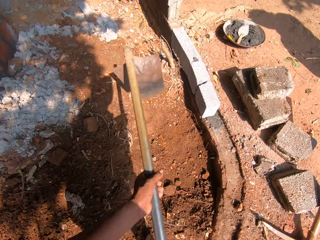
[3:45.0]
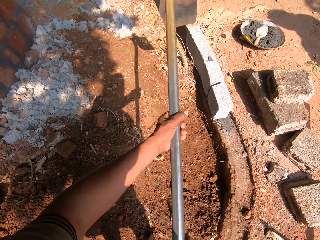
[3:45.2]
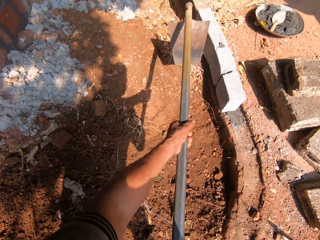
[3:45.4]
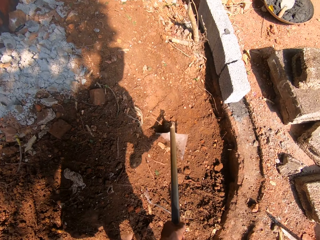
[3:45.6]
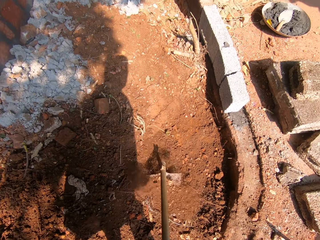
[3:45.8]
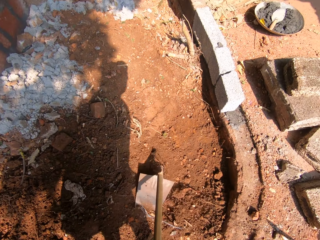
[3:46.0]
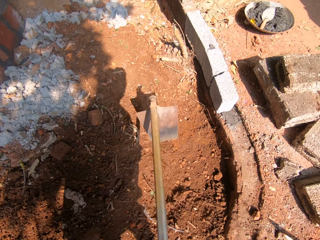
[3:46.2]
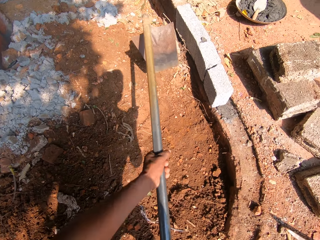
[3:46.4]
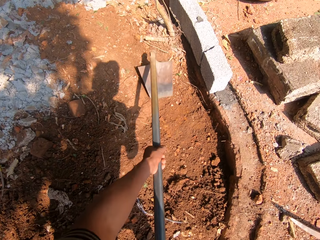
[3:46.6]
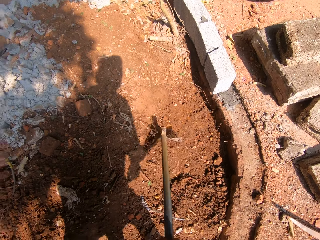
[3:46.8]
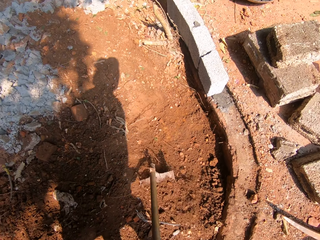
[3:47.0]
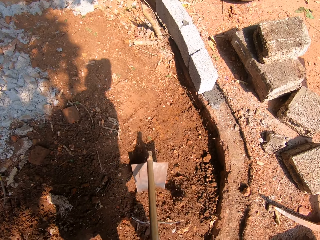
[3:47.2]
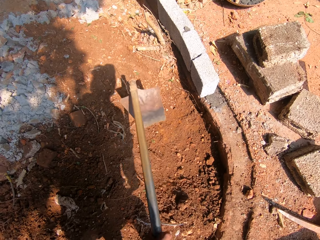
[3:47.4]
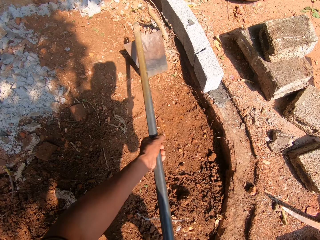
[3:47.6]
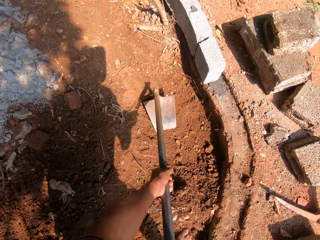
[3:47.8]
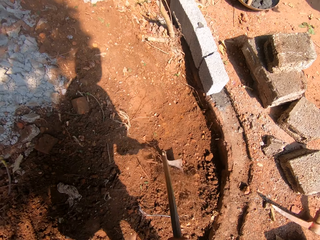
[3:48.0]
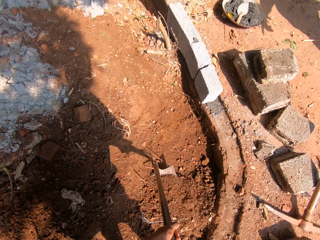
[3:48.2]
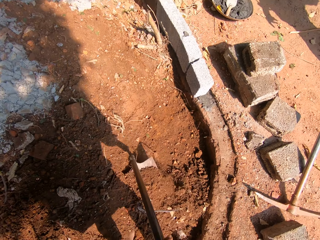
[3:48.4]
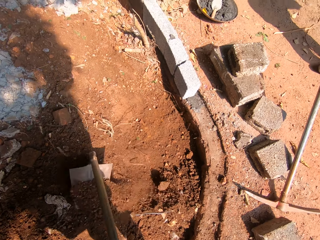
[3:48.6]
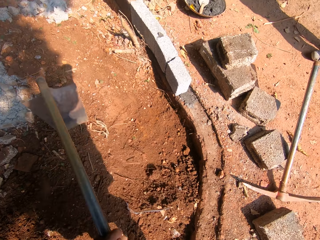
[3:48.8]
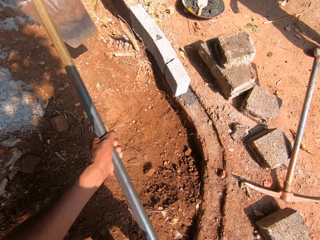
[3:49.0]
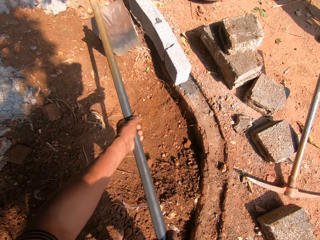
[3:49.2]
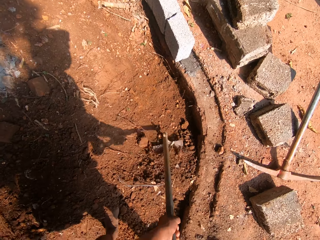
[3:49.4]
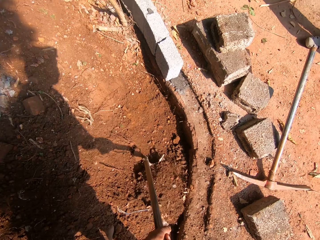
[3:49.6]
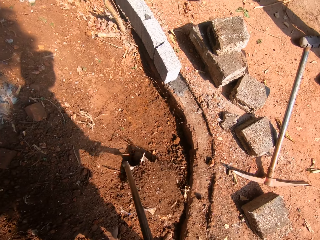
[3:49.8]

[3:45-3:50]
The man interacts with the camera wearer.

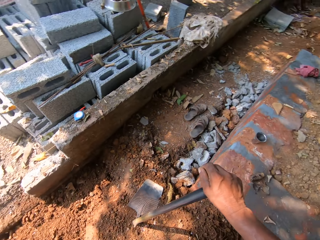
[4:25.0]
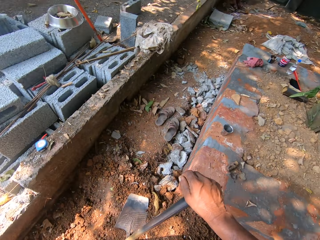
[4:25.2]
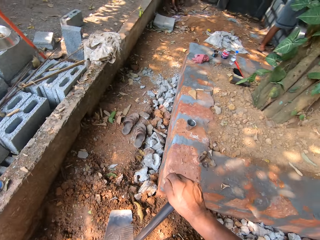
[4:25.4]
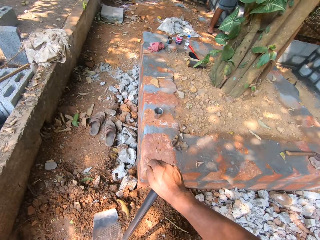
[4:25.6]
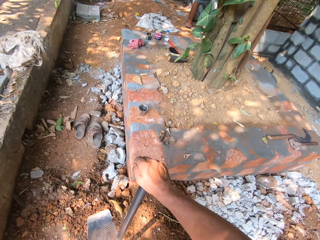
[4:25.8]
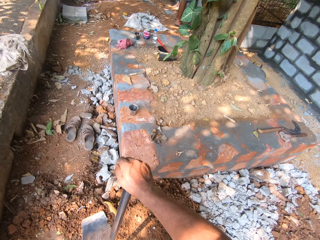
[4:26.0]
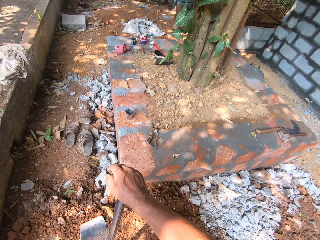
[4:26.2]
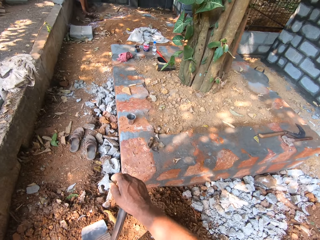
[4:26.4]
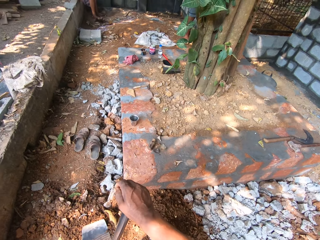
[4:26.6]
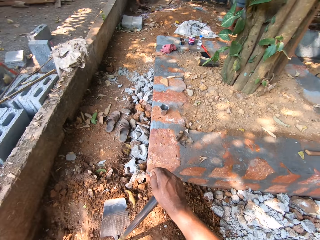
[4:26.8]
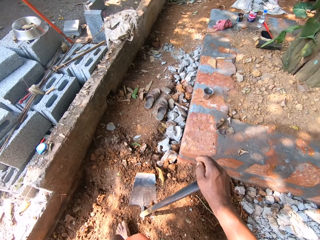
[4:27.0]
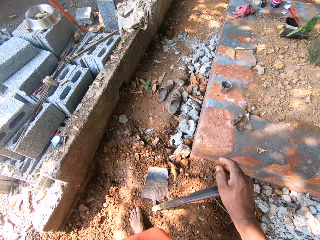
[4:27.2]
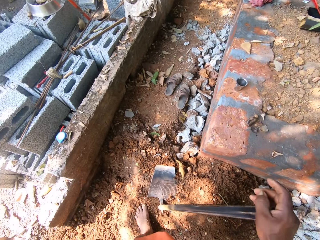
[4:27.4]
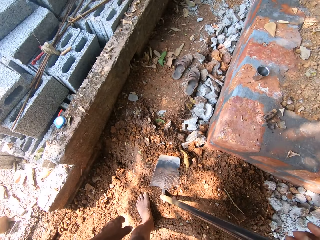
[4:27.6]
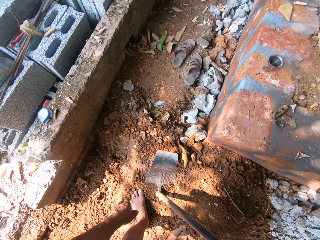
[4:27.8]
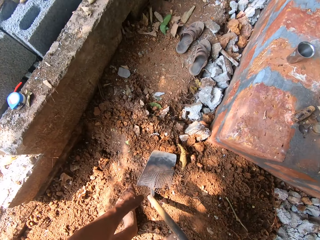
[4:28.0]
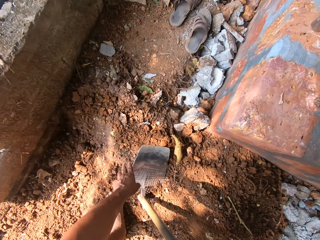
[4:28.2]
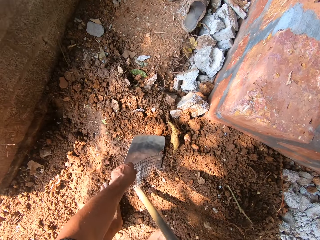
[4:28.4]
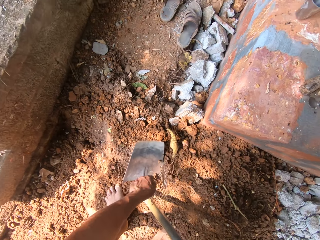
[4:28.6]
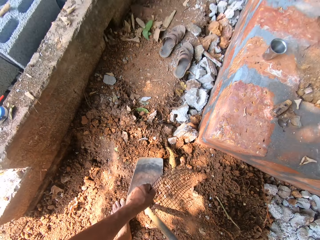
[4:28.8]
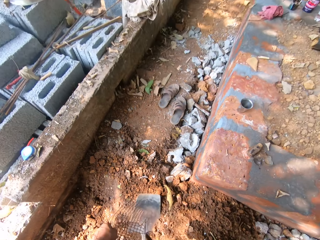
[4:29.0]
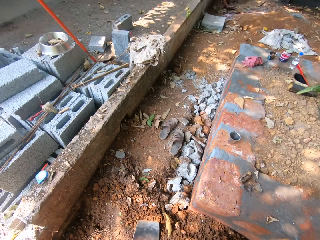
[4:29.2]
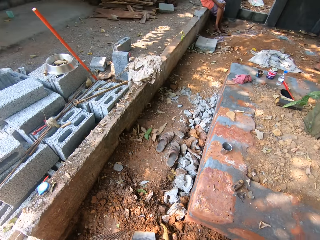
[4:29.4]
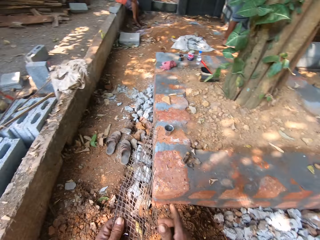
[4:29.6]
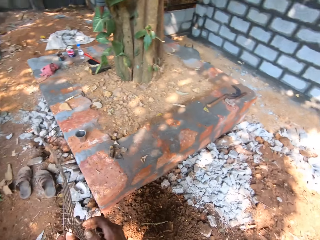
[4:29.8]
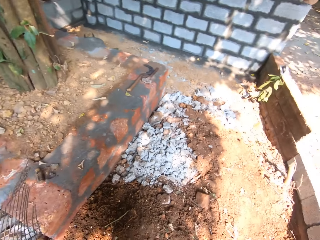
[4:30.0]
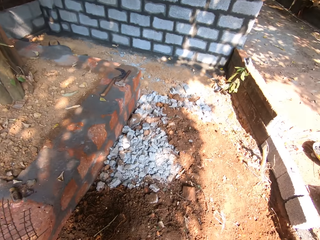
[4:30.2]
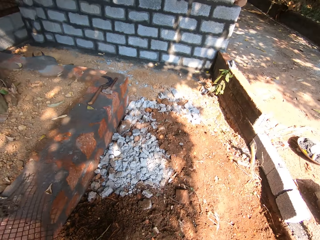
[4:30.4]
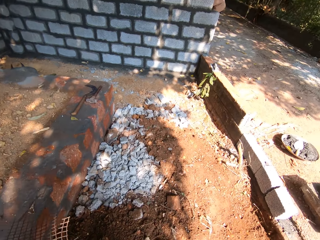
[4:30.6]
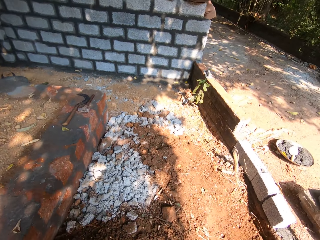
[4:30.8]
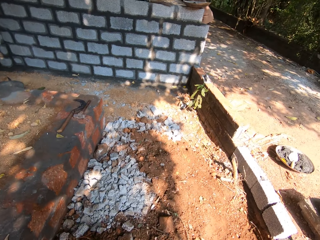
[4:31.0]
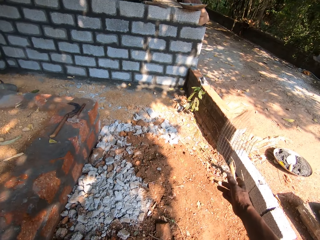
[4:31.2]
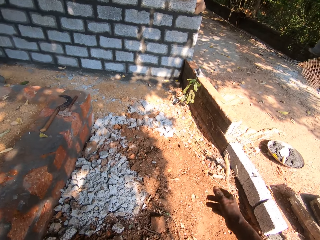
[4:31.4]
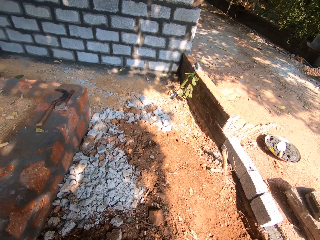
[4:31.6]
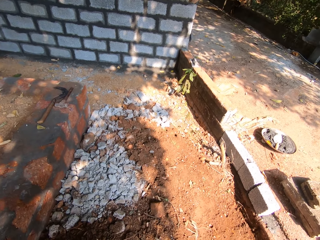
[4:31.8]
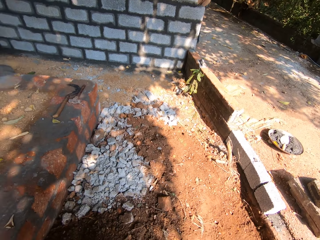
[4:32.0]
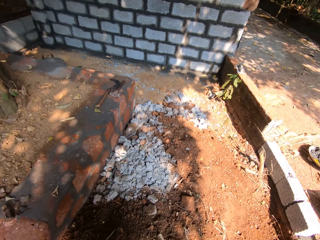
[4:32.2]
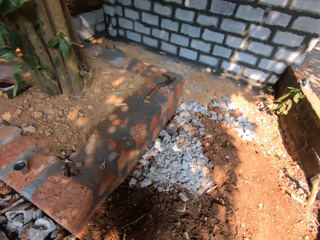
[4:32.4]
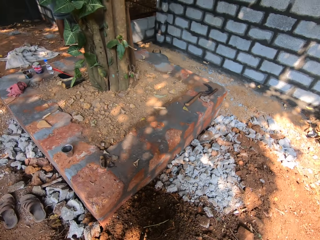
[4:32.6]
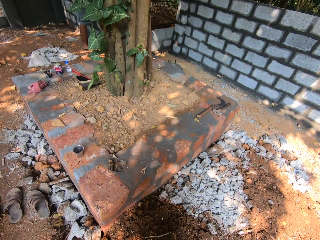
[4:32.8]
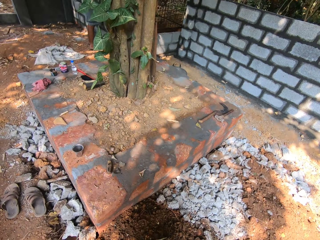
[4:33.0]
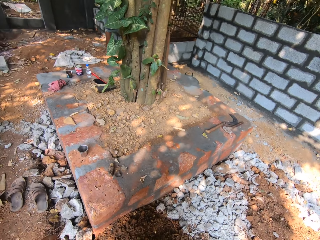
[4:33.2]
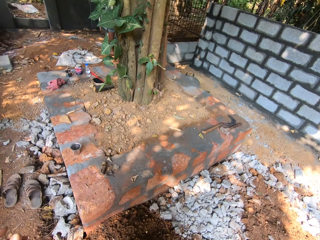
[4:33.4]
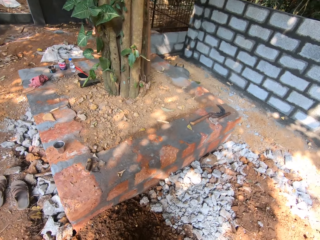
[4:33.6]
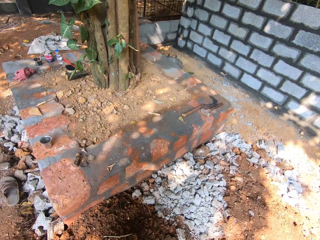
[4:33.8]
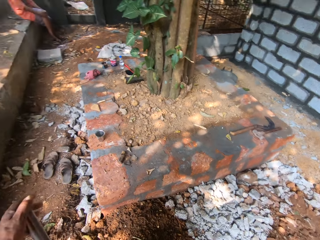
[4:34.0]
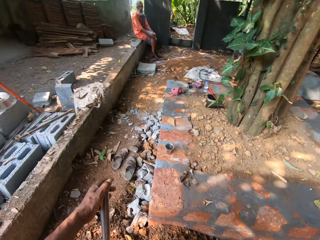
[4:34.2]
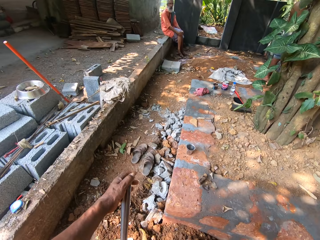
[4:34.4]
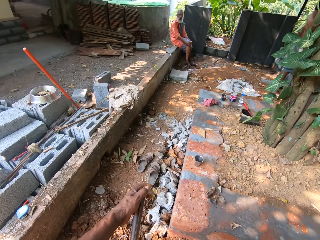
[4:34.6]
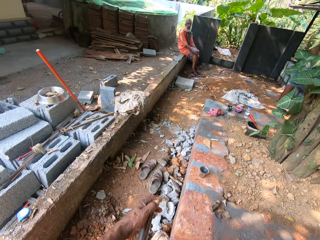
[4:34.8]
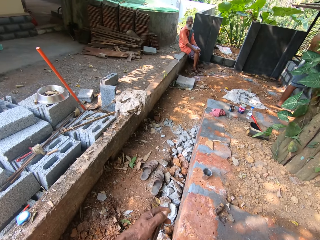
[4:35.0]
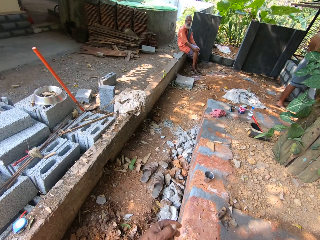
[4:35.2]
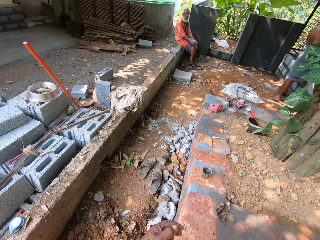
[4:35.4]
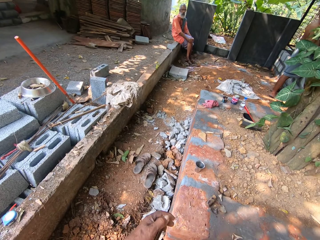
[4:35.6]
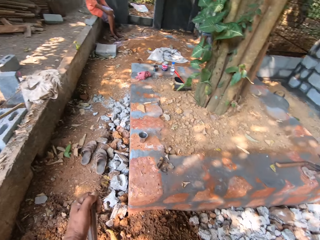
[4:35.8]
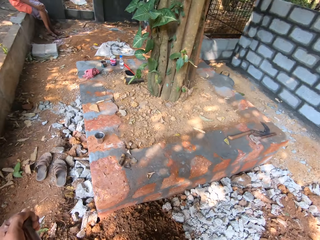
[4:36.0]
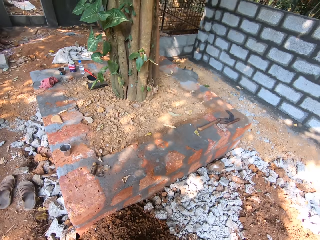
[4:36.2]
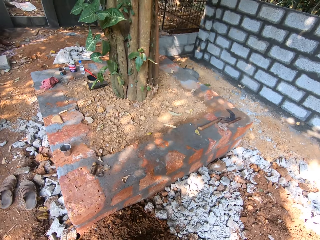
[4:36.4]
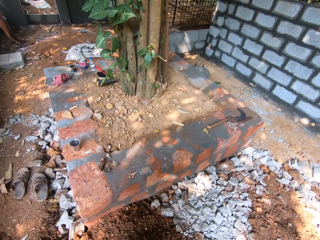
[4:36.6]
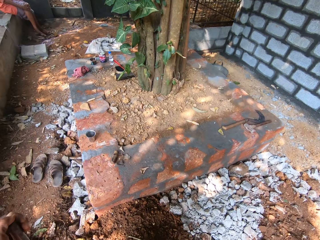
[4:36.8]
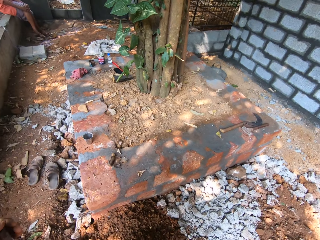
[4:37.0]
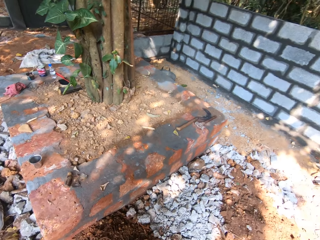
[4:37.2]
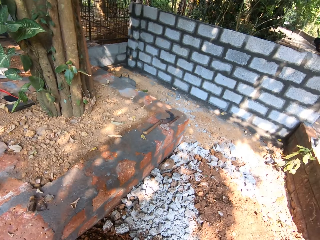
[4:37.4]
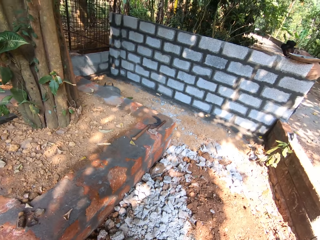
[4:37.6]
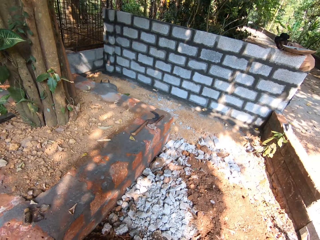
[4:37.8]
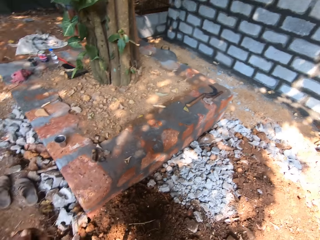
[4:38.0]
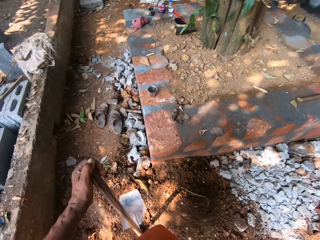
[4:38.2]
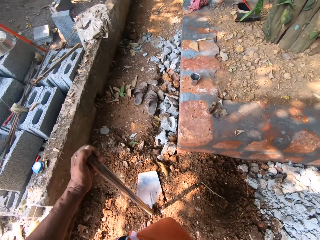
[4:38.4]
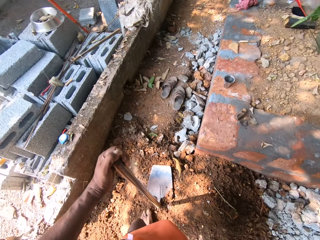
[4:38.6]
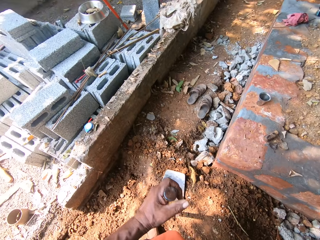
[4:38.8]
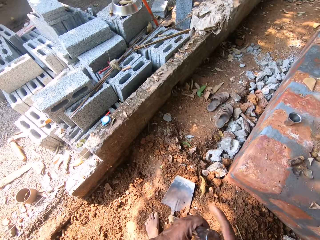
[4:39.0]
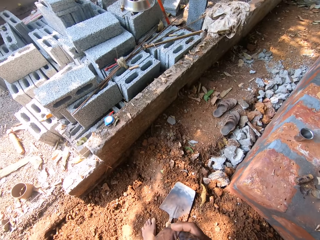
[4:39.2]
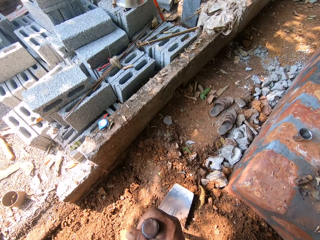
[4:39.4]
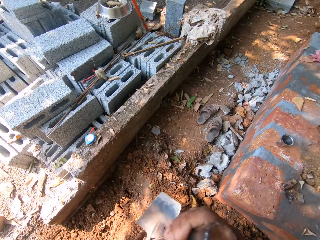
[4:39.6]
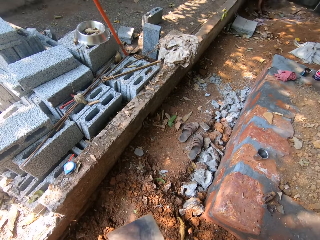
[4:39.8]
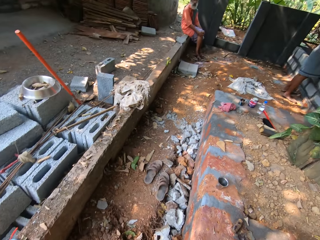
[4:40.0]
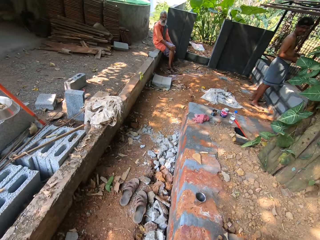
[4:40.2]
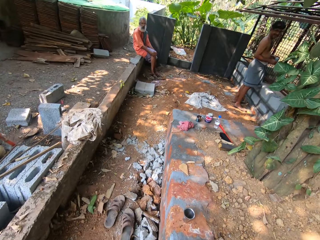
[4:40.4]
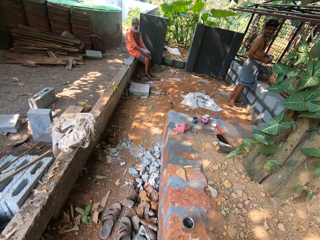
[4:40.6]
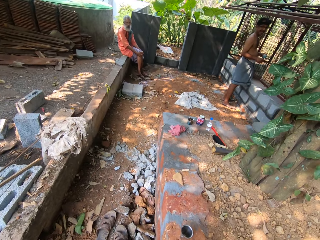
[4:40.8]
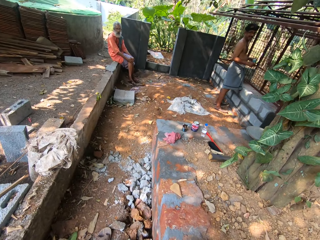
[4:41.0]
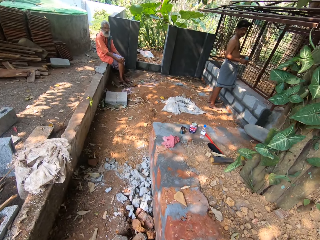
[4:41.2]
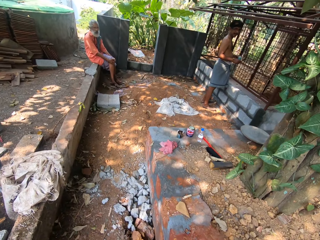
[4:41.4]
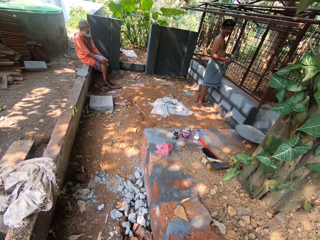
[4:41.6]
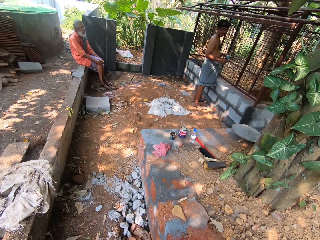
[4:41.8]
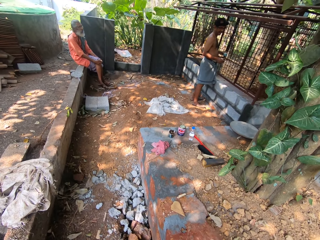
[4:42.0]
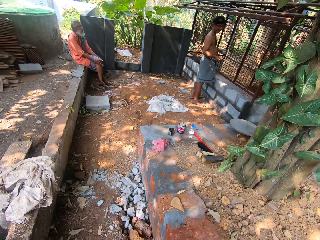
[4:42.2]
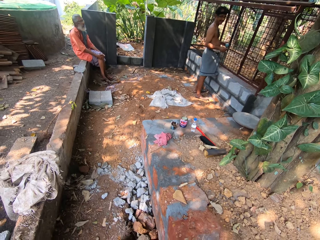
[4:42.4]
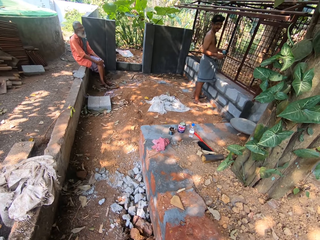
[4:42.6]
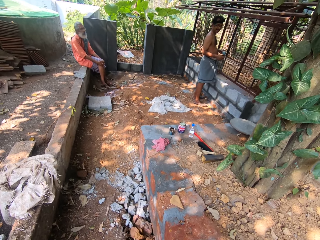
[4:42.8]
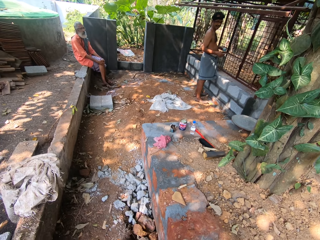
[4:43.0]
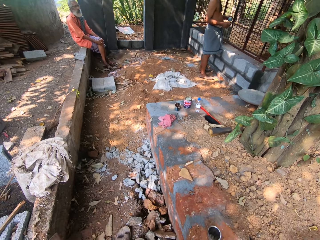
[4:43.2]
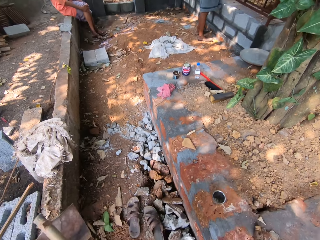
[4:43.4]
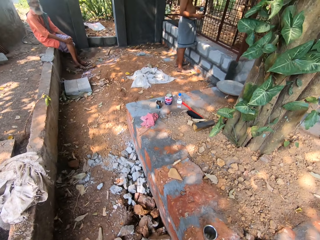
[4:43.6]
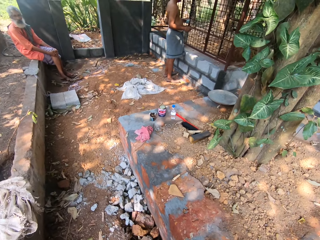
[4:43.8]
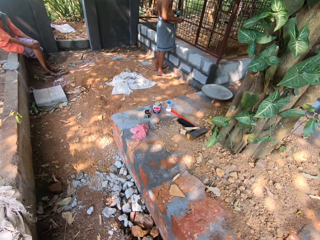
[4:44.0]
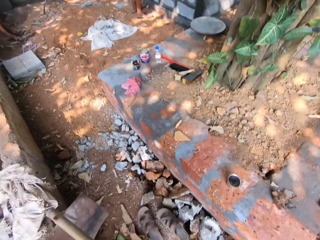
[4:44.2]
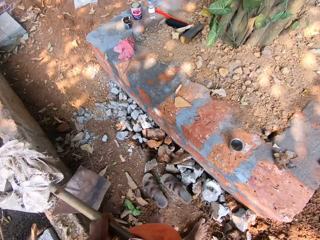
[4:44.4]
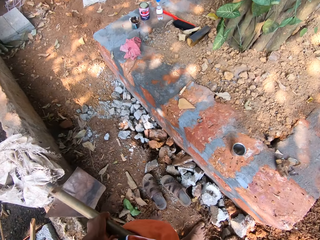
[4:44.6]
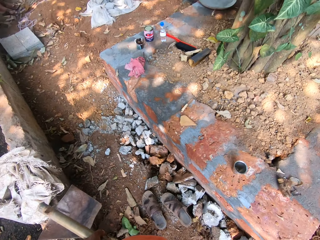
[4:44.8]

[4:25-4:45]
The camera wearer looks around. He picks up an iron mesh from the floor with his left hand. He throws the iron mesh on the floor with his right hand. He interacts with a man. He looks around. The man interacts with the camera wearer. The camera wearer walks around.
